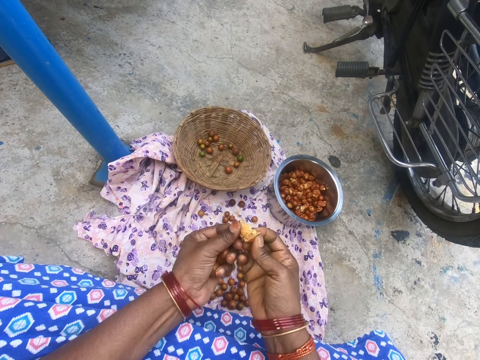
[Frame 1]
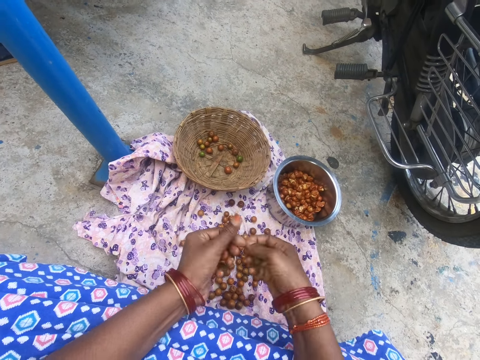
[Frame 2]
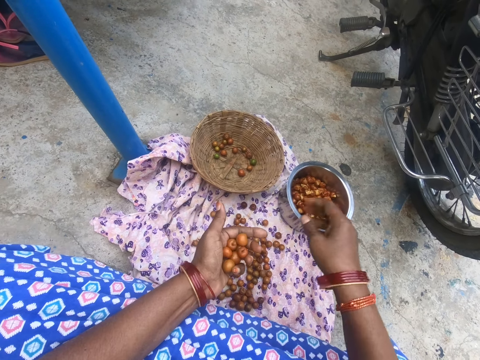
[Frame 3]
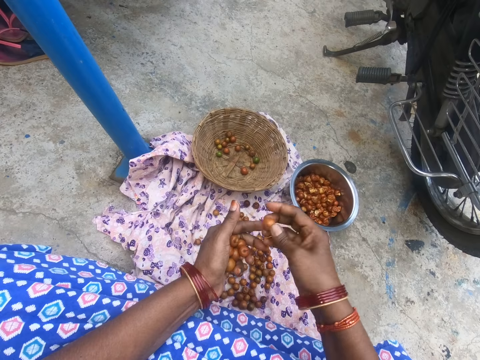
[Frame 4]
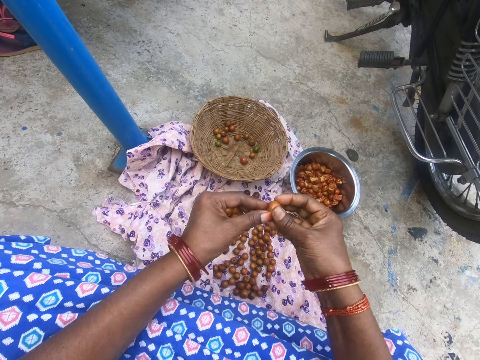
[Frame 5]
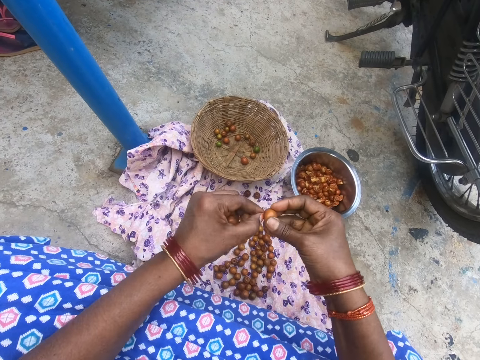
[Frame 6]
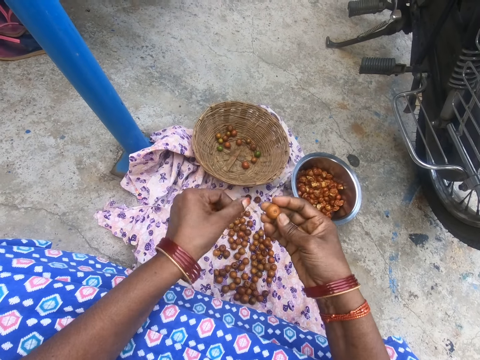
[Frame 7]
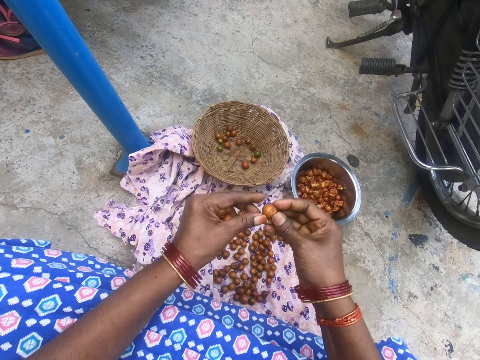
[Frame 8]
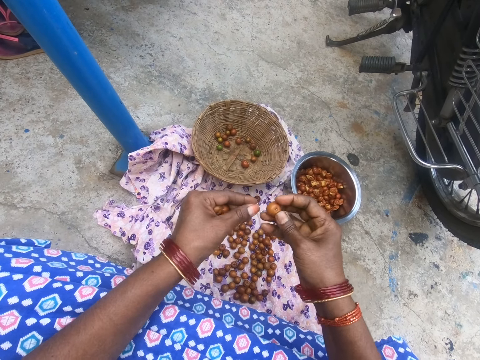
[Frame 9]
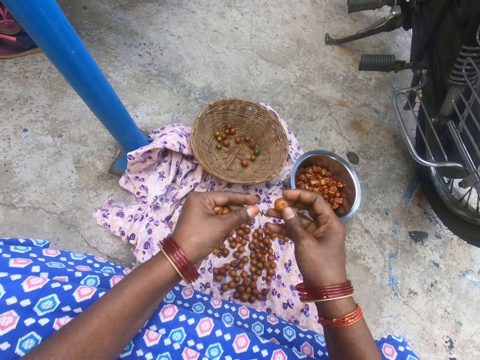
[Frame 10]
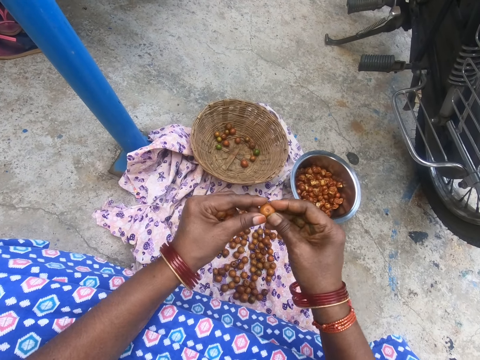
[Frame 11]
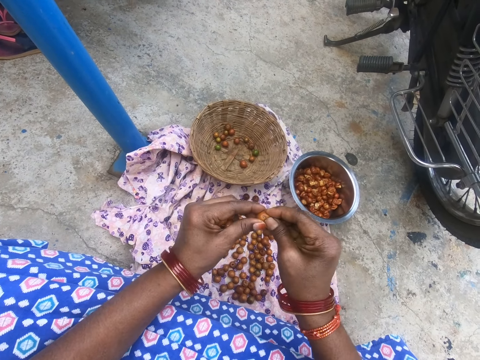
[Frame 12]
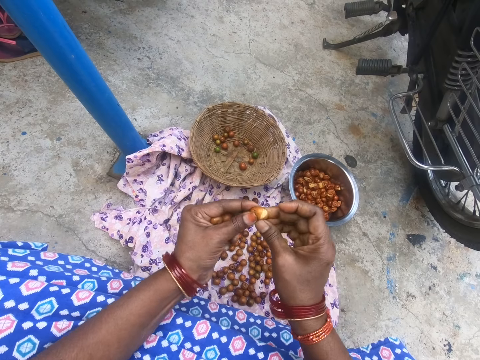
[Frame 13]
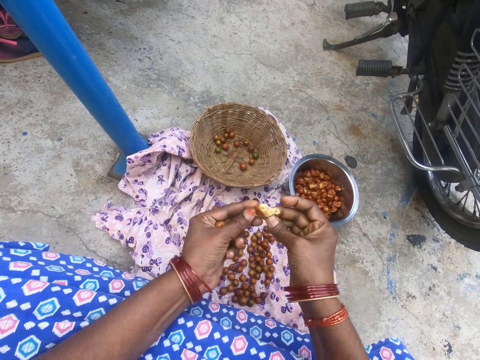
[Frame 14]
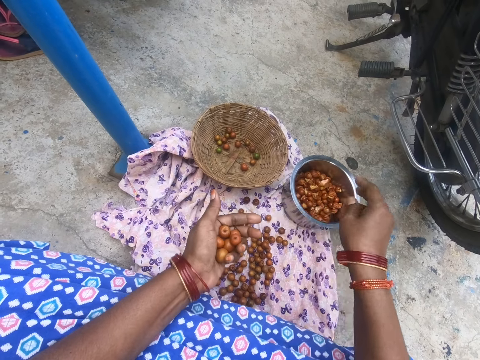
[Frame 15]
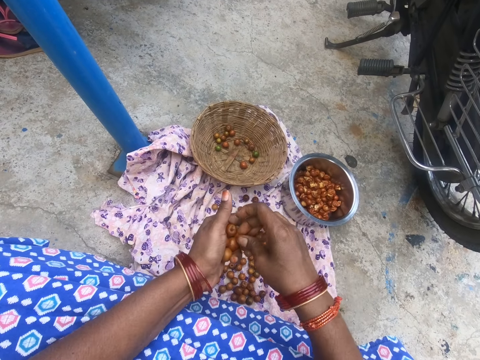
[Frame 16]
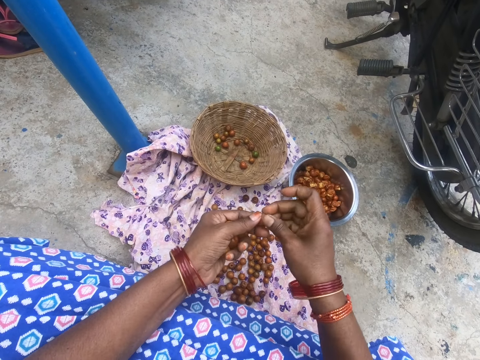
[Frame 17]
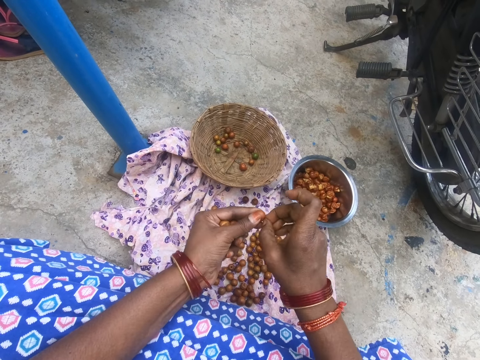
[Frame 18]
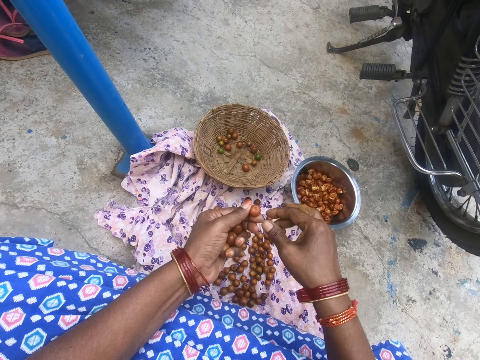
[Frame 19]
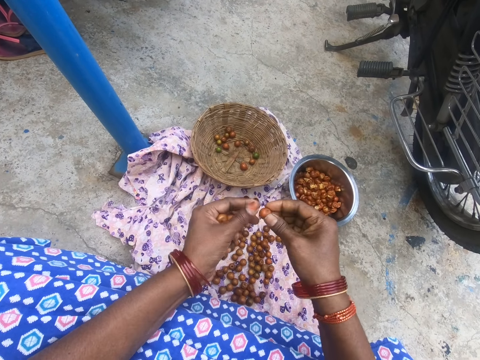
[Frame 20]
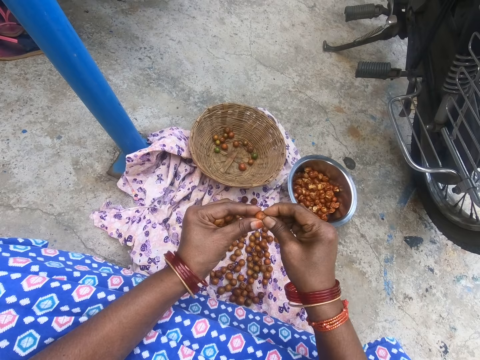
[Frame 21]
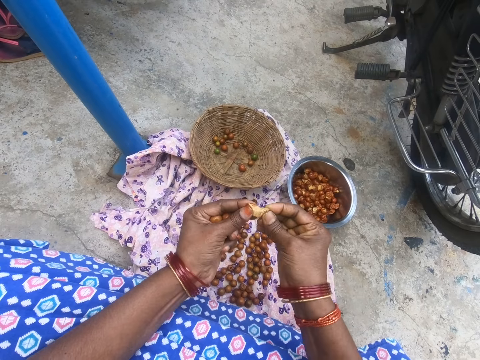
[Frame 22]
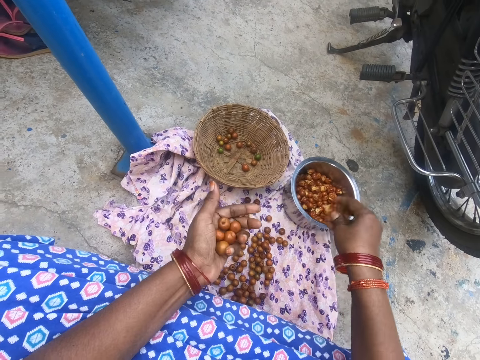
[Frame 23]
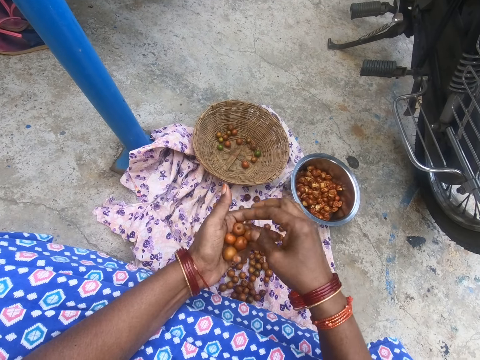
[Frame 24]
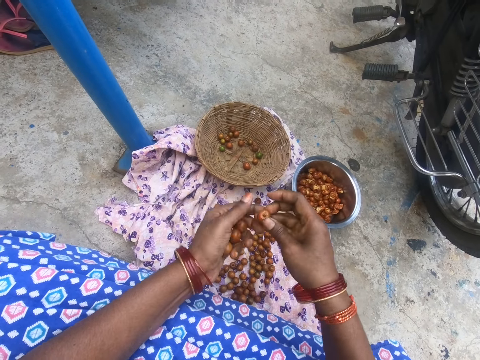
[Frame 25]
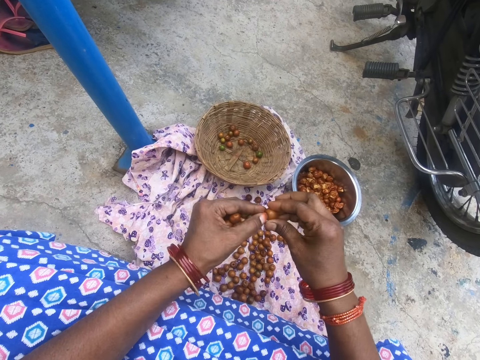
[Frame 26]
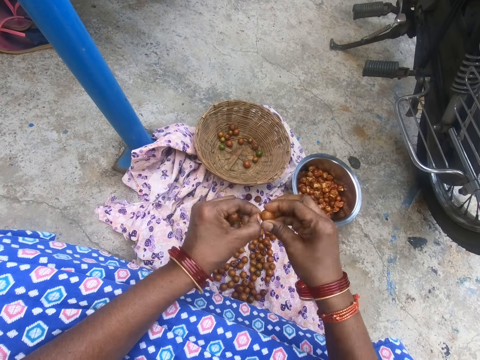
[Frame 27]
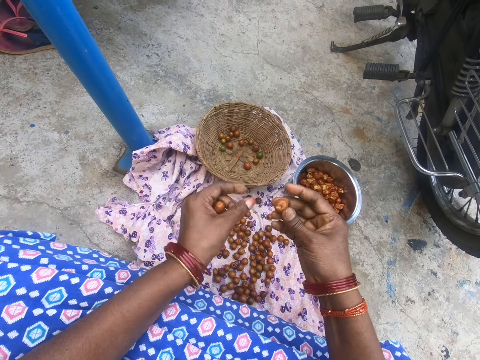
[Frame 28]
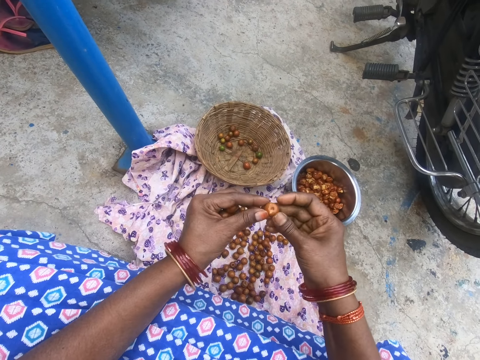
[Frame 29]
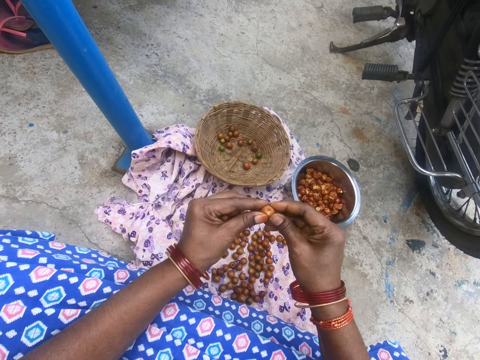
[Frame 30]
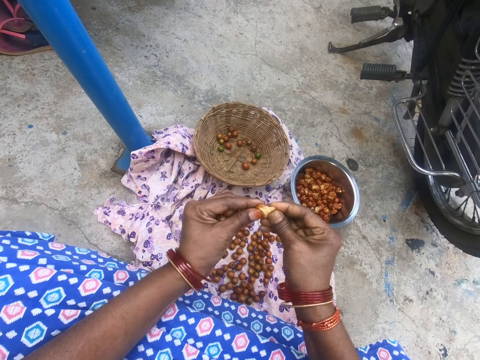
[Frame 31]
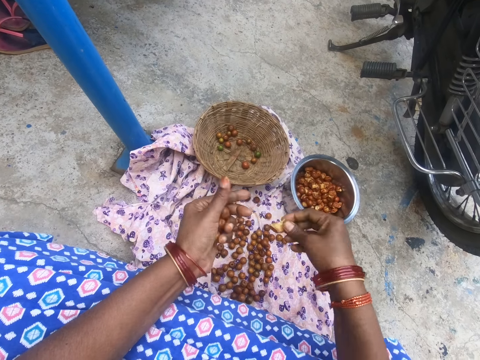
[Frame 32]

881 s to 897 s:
The camera wearer drops the cape gooseberry in the pot. They pick a cape gooseberry. They prepare fruits. They peel the cape gooseberry. They cut a cape gooseberry with hands. They drop the cape gooseberry in the pot. They pick a cape gooseberry. They prepare fruits. They peel the cape gooseberry. They cut a cape gooseberry with hands. They drop the cape gooseberry in the pot. They pick a cape gooseberry. They prepare fruits. They peel the cape gooseberry. They cut a cape gooseberry with hands.

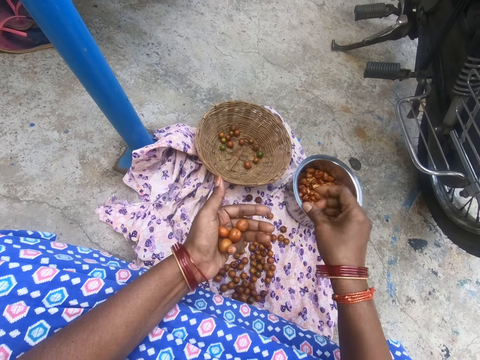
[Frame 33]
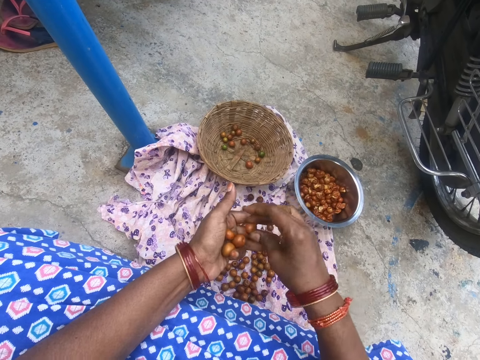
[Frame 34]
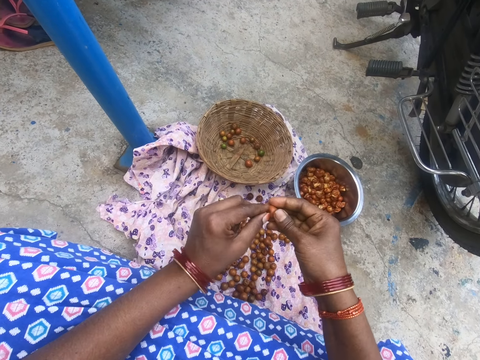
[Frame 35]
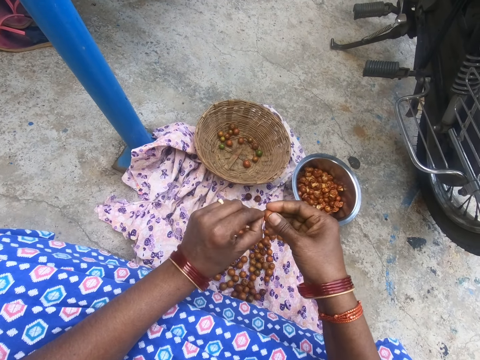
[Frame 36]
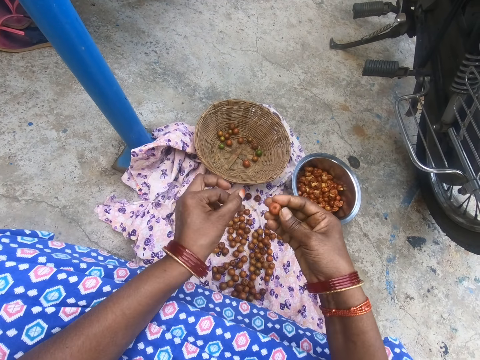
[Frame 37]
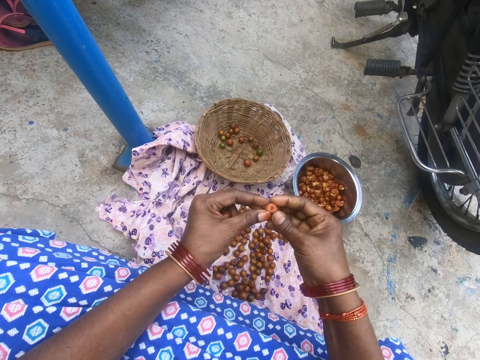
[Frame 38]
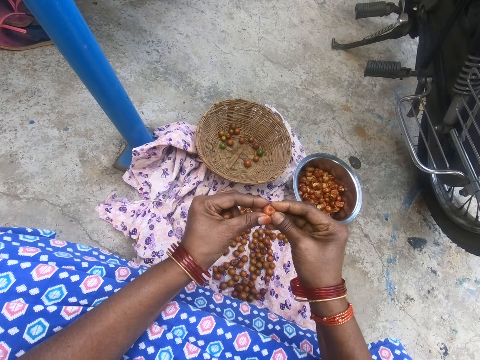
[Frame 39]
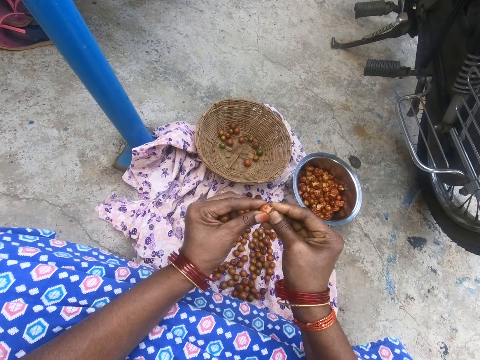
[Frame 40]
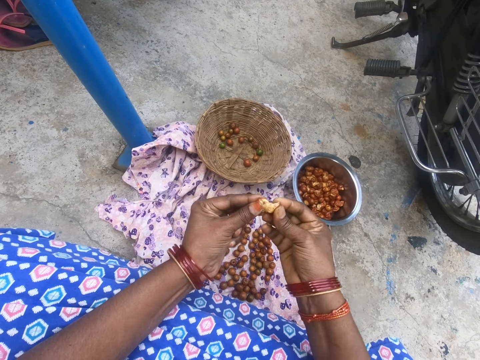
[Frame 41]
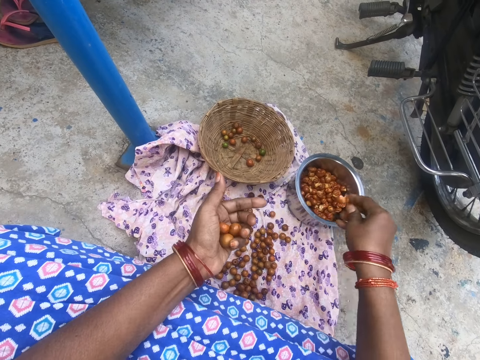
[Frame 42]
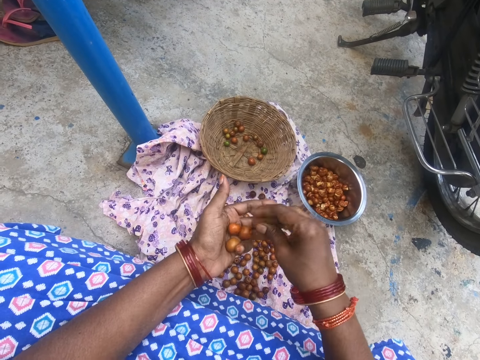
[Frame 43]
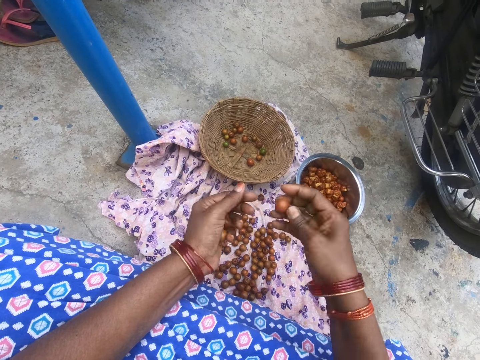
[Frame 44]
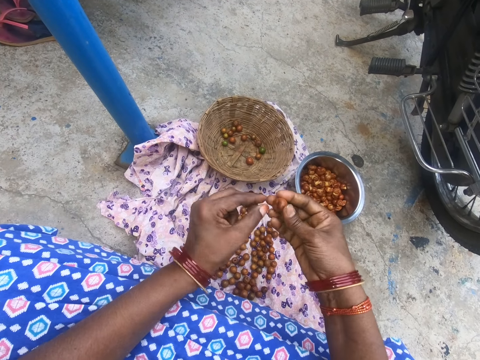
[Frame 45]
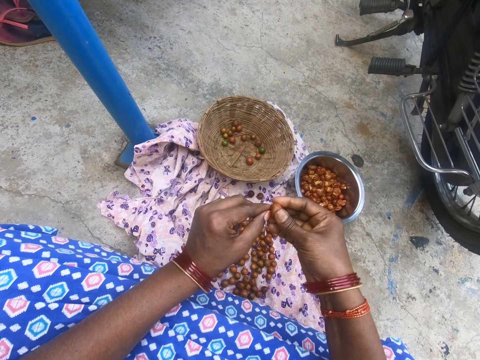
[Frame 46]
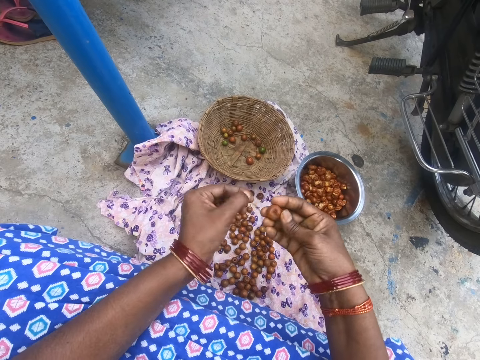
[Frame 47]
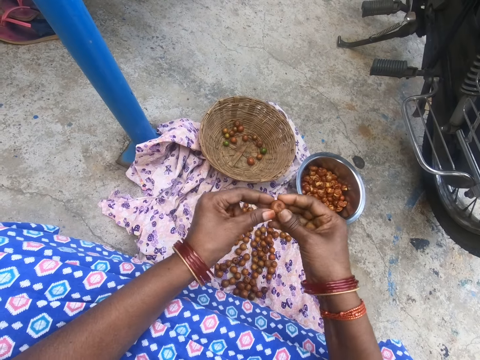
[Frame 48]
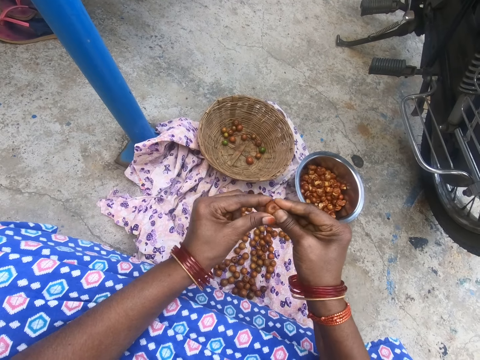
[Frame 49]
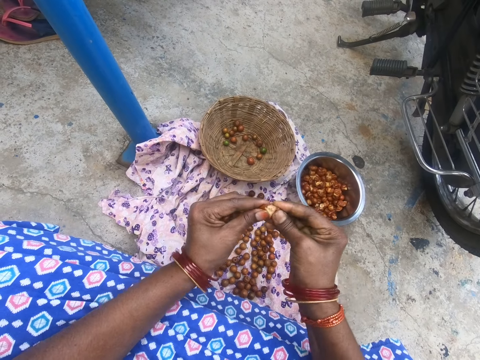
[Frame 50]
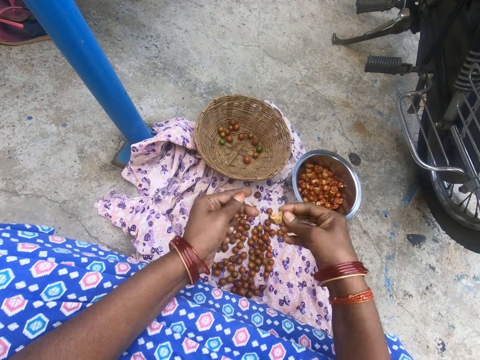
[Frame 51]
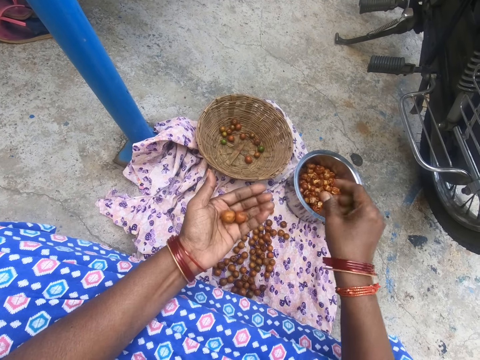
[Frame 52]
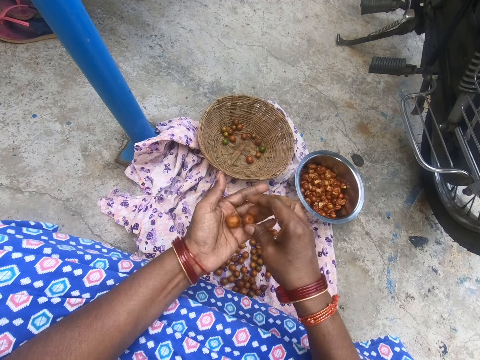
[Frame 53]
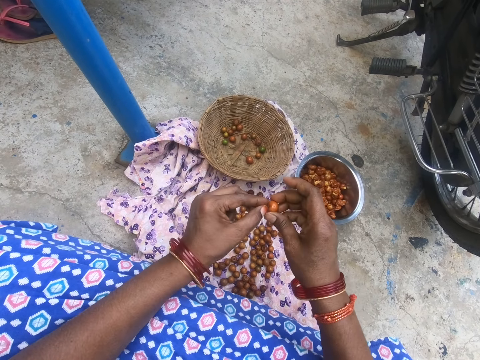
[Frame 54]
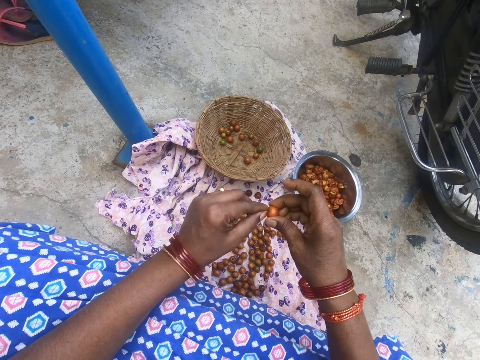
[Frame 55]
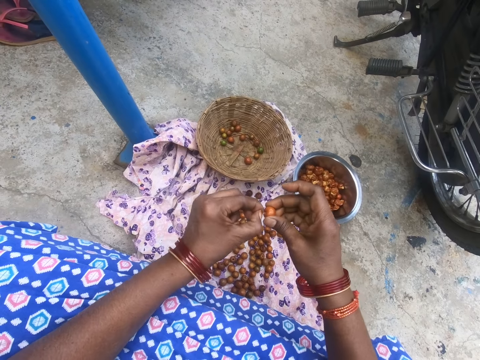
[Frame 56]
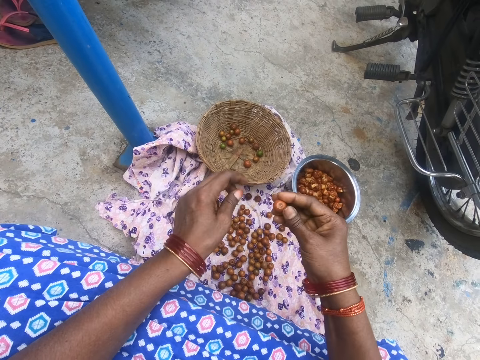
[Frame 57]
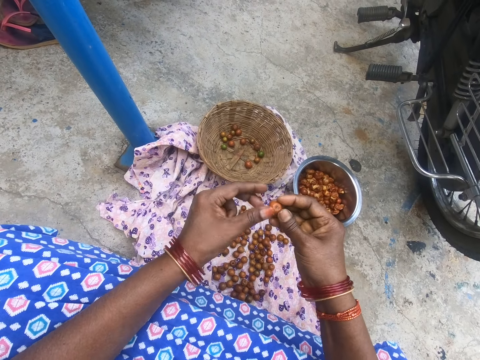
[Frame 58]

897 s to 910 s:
The camera wearer drops the cape gooseberry in the pot. They pick a cape gooseberry. They peel the cape gooseberry. They prepare fruits. They cut a cape gooseberry with hands. They drop the cape gooseberry in the pot. They pick a cape gooseberry. They prepare fruits. They peel the cape gooseberry. They cut a cape gooseberry with hands. They drop the cape gooseberry in the pot. They pick a cape gooseberry. They peel the cape gooseberry. They prepare fruits.
